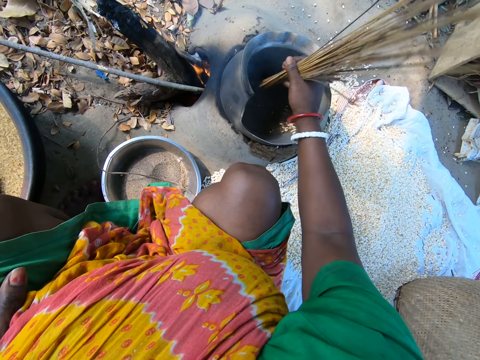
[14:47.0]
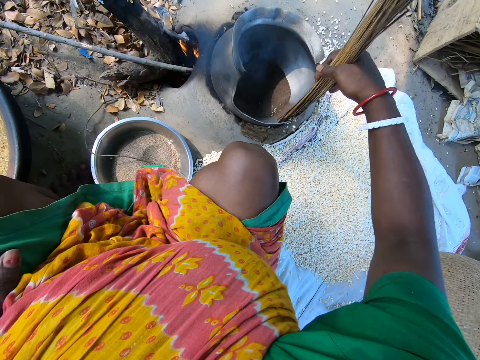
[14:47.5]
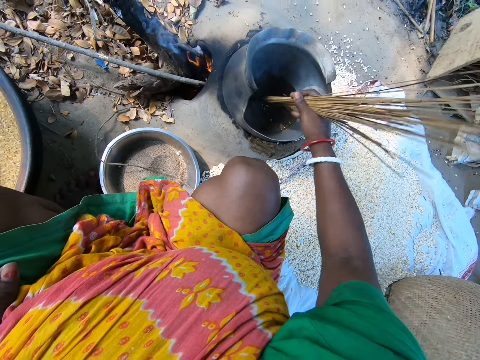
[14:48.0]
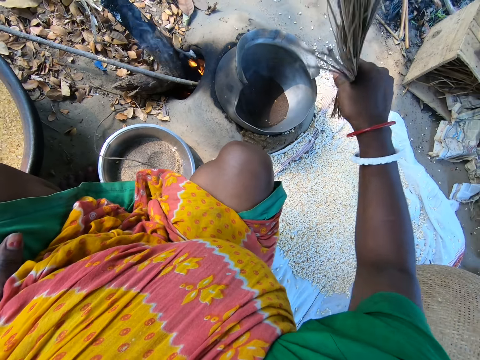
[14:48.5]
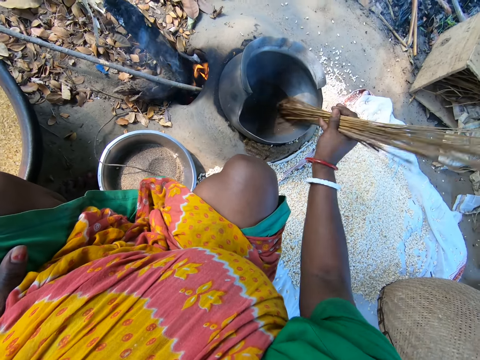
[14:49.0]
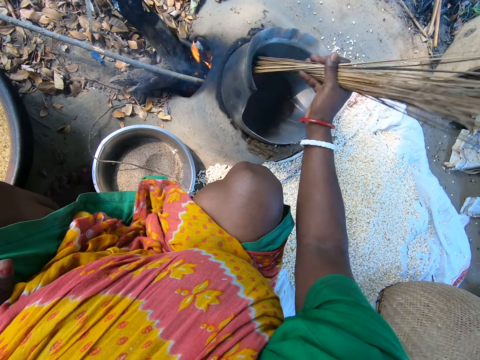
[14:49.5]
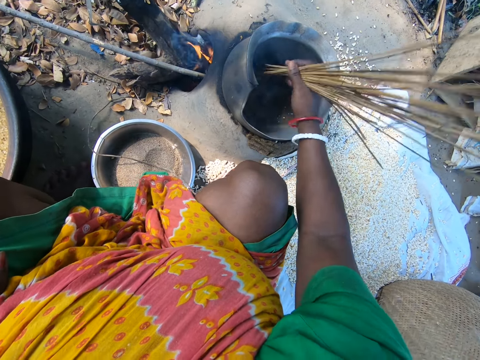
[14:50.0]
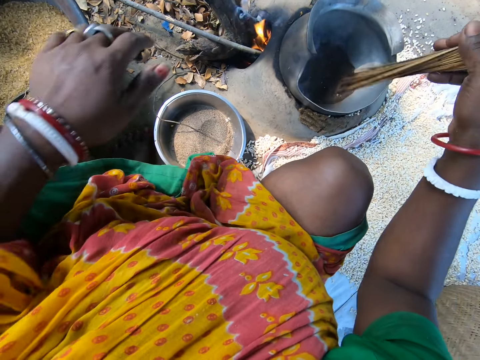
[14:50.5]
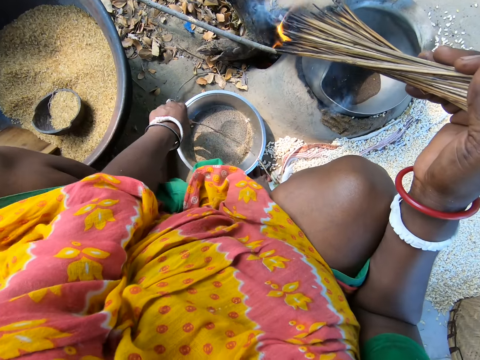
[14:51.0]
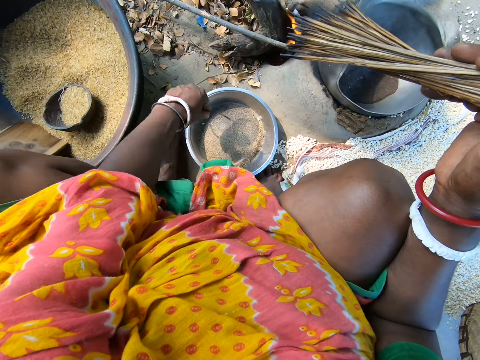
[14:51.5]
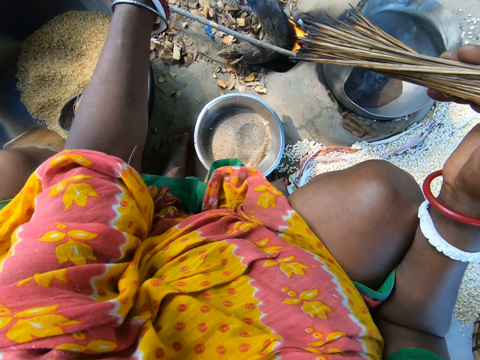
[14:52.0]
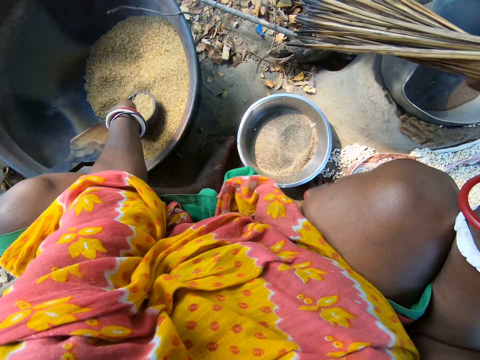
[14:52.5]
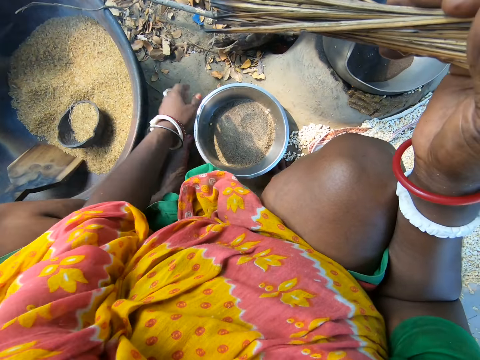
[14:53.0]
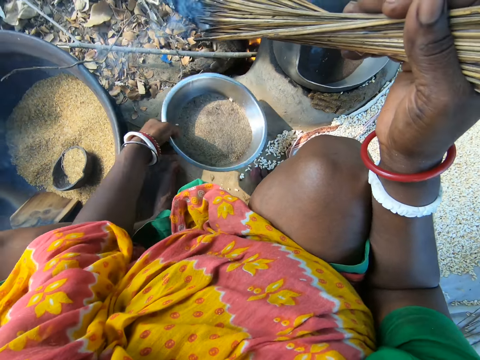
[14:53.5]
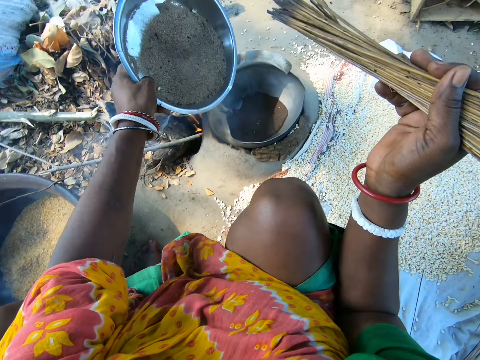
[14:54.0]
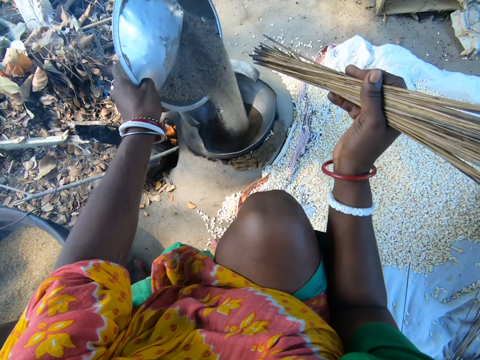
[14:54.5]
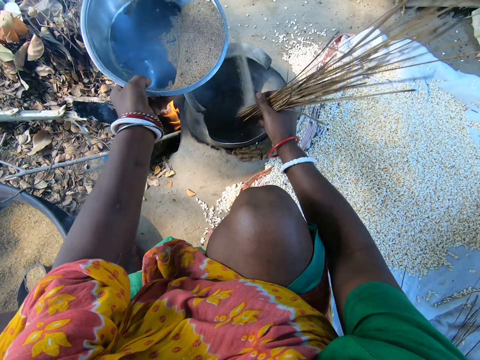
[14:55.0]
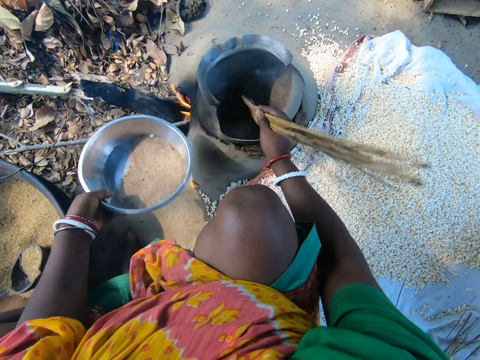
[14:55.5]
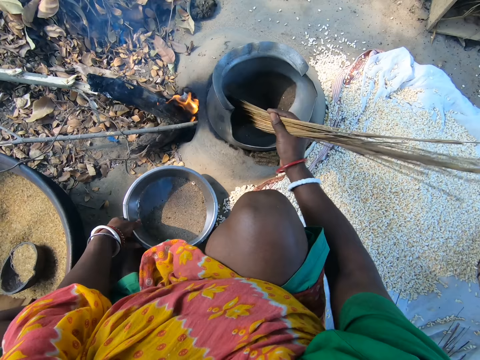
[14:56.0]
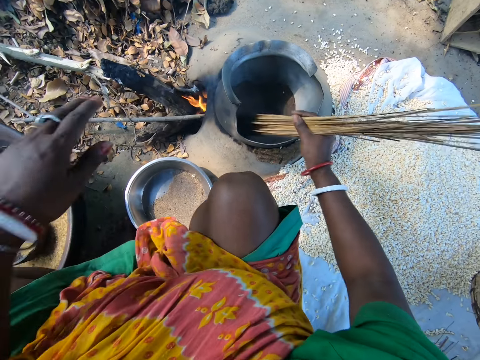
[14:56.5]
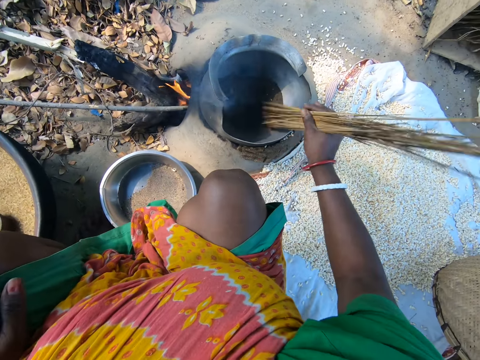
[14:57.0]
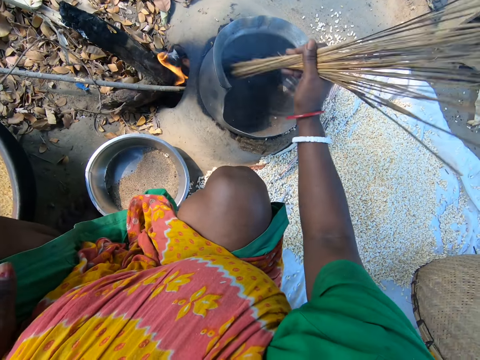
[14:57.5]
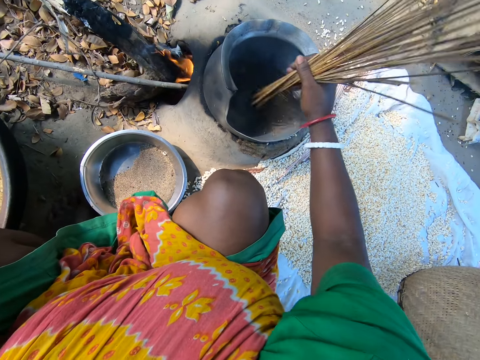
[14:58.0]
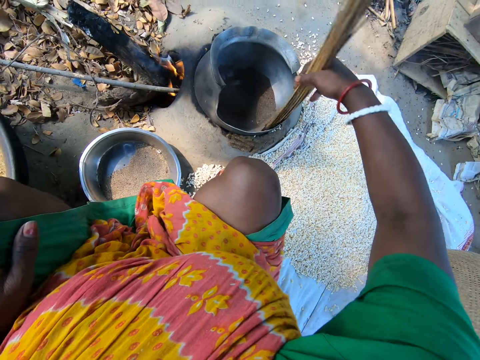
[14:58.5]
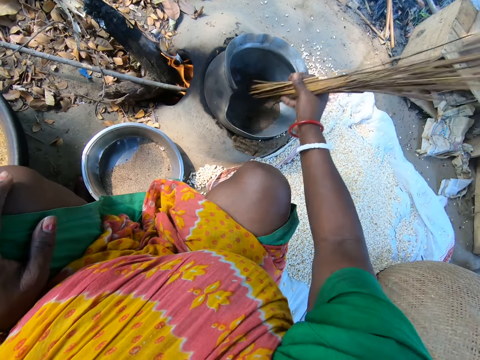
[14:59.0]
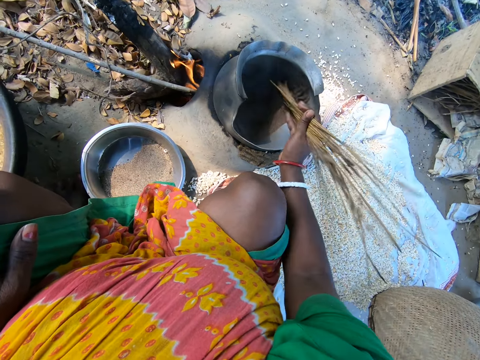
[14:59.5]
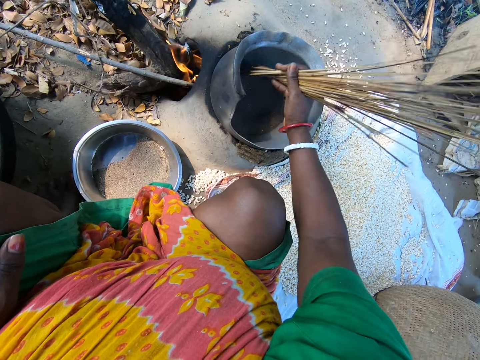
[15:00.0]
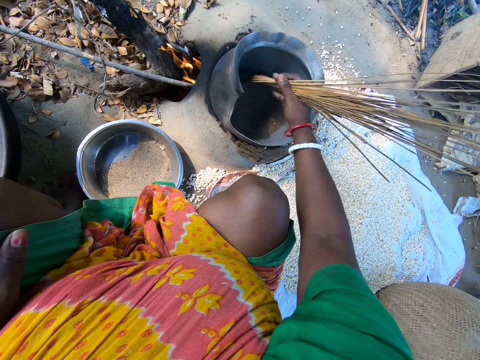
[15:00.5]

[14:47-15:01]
The camera wearer mixes up the grains in the pot. They pick up the stick and throw the stick to the side. They pick up the bowl. They pour the sand in the pot. They mix up the sand in the pot with sticks.

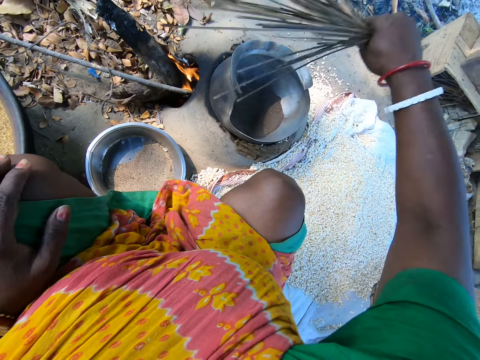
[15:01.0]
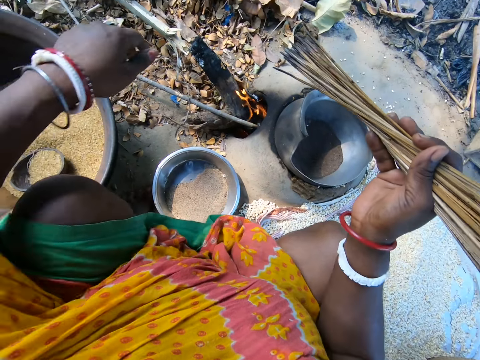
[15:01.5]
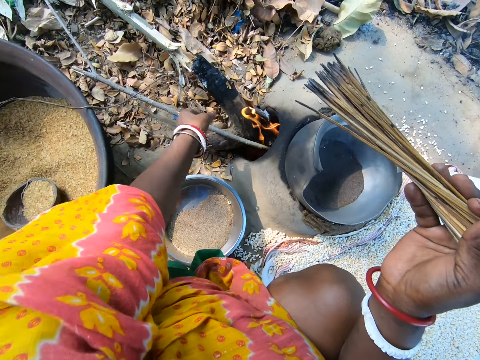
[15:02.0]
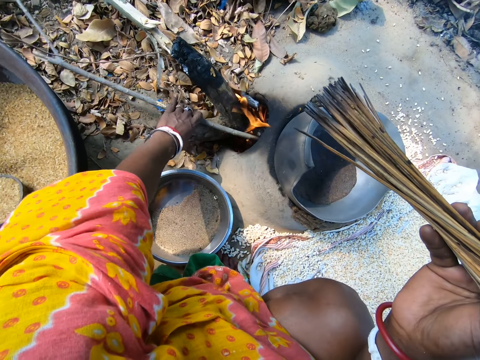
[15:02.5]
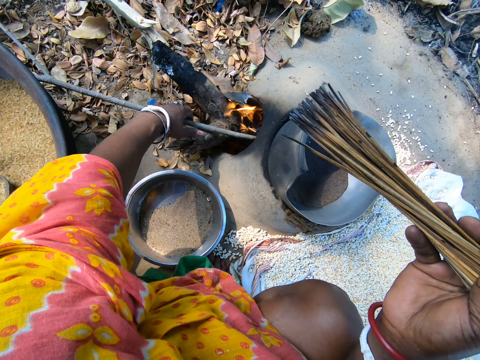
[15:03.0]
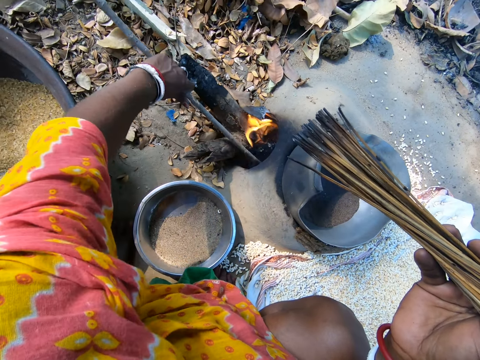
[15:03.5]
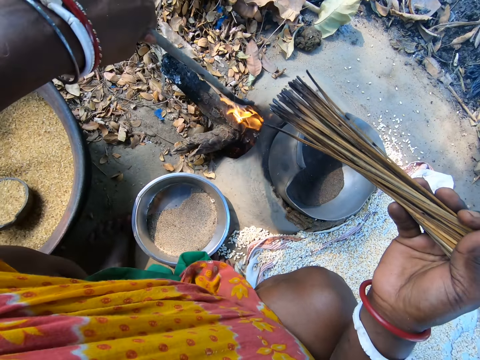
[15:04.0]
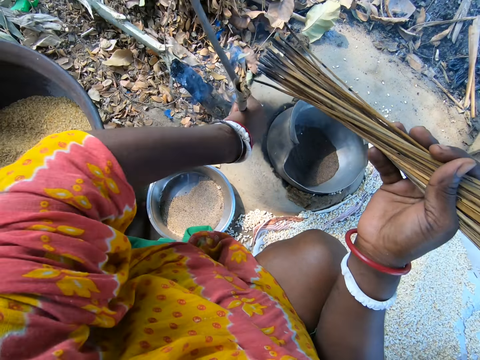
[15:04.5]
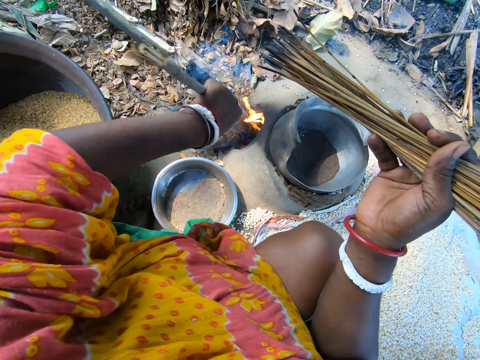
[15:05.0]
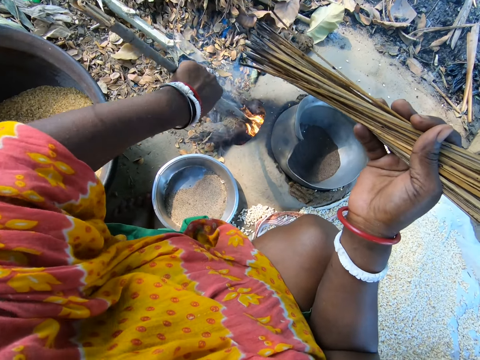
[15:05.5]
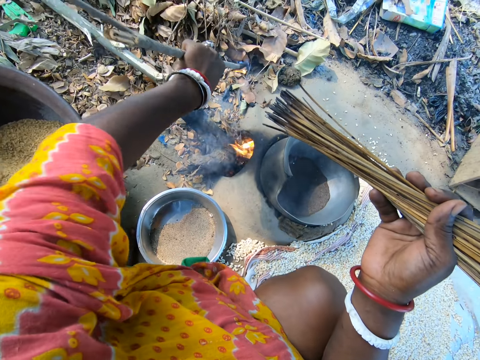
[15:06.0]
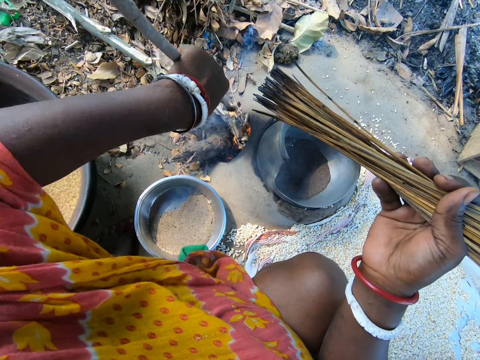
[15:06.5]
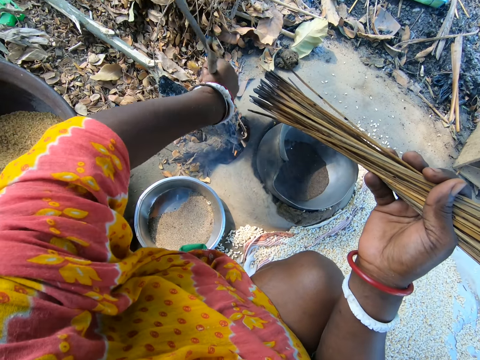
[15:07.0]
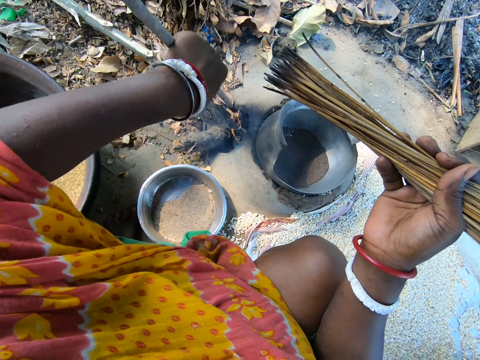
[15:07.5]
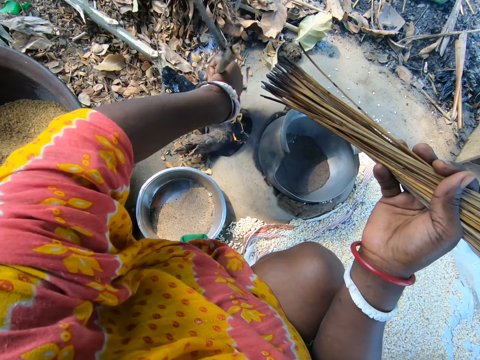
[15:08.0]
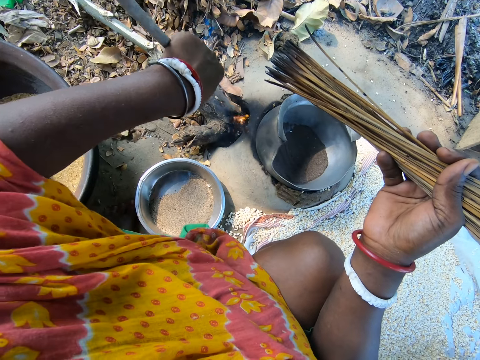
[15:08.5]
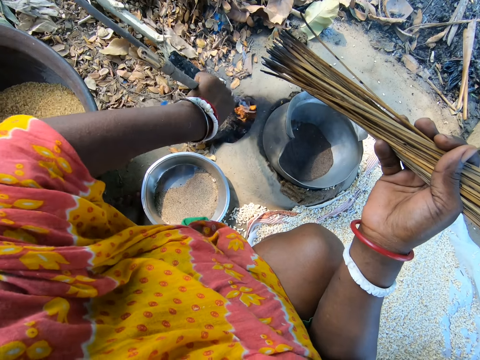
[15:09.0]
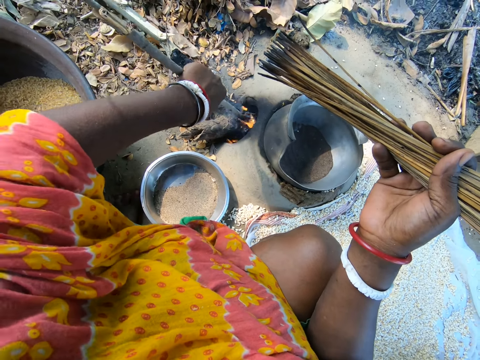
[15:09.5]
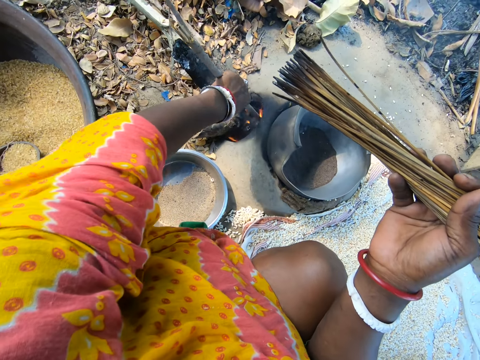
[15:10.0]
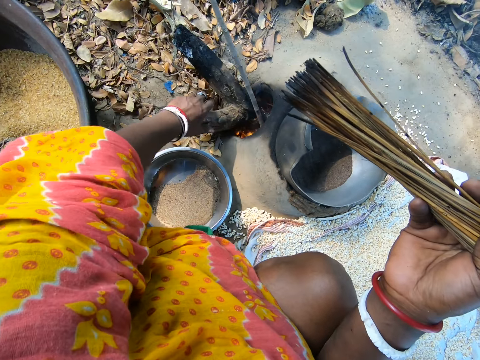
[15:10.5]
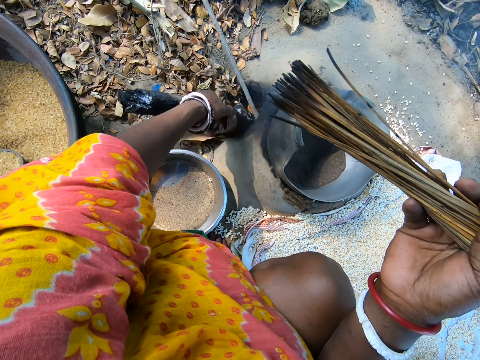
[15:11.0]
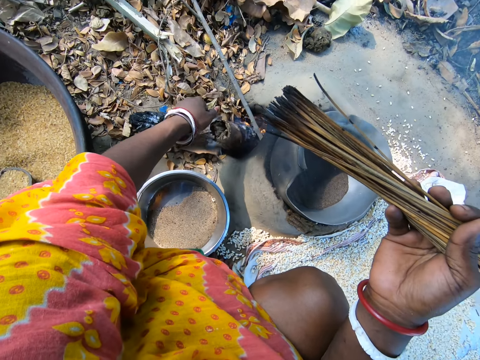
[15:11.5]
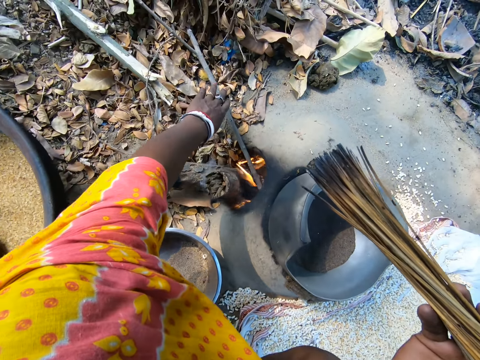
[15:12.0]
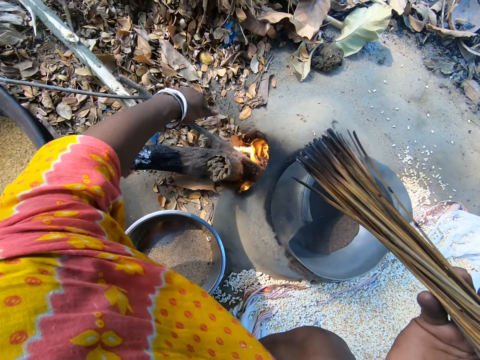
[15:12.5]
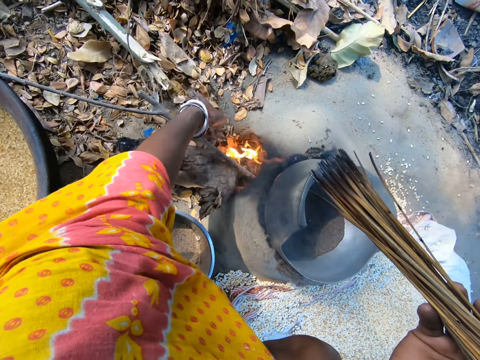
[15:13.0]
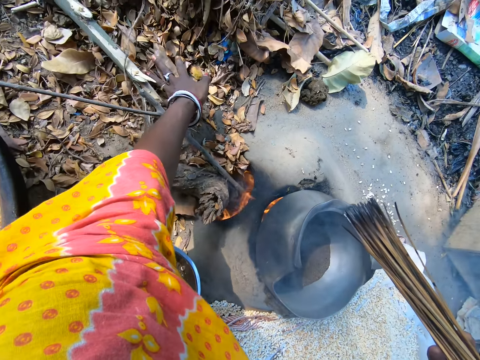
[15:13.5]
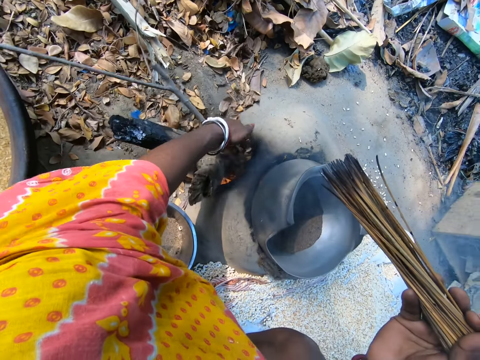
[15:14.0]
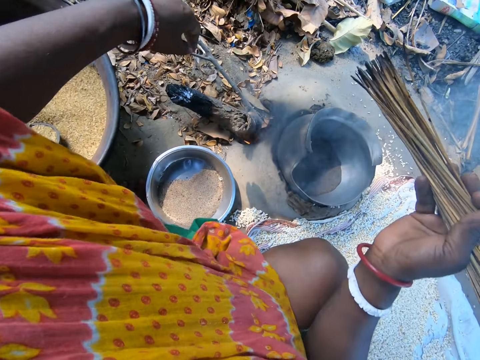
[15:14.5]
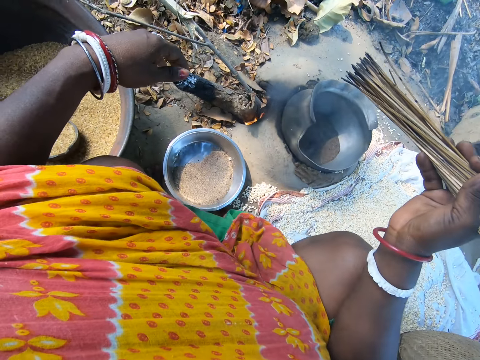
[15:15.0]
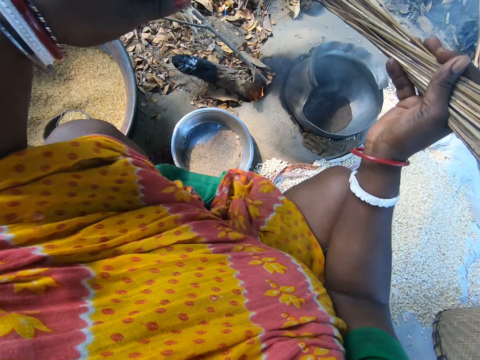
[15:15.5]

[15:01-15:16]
The camera wearer moderates the fire with the wood. They put leaves in the fire. They sweep the leaves into the fire with the hands.
